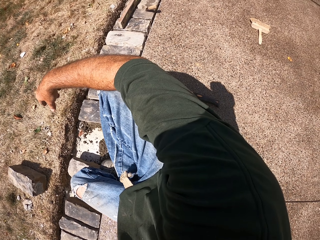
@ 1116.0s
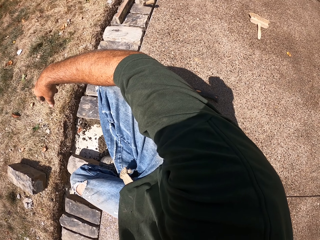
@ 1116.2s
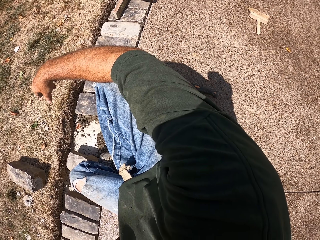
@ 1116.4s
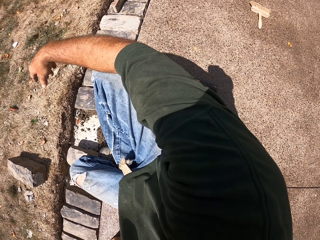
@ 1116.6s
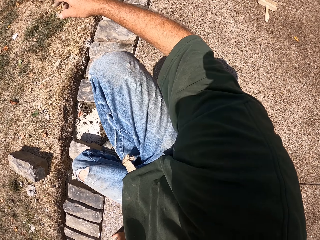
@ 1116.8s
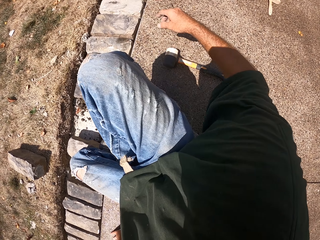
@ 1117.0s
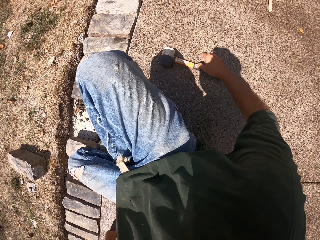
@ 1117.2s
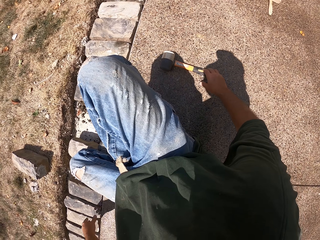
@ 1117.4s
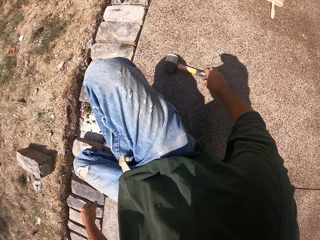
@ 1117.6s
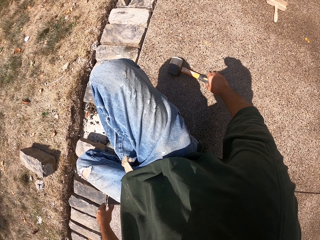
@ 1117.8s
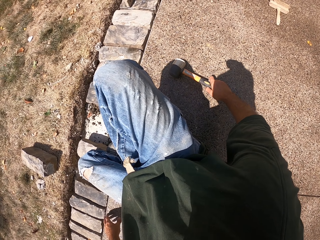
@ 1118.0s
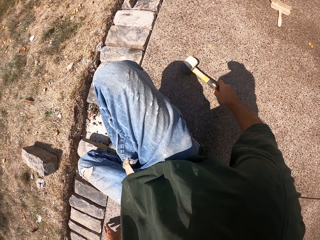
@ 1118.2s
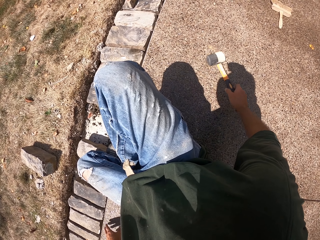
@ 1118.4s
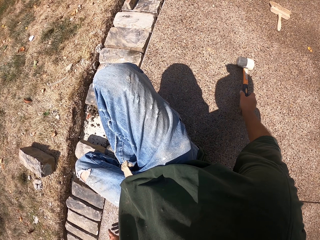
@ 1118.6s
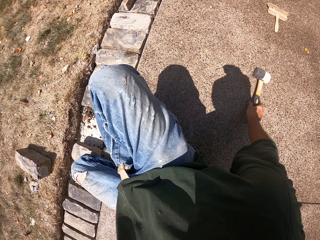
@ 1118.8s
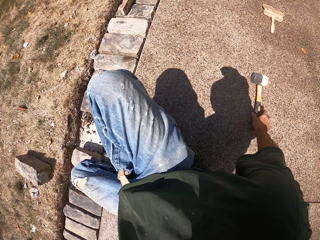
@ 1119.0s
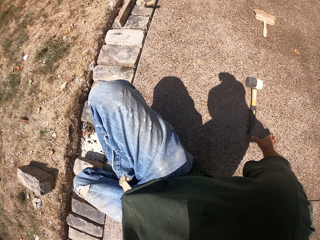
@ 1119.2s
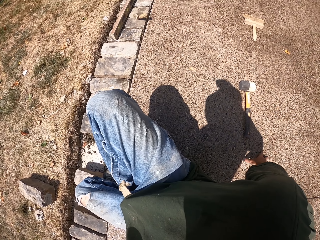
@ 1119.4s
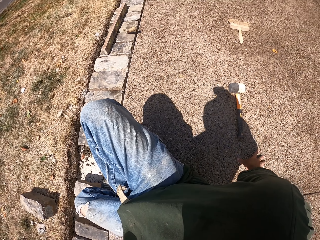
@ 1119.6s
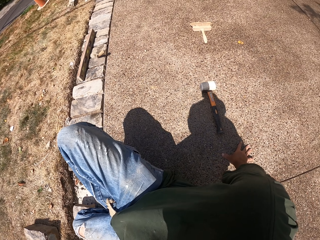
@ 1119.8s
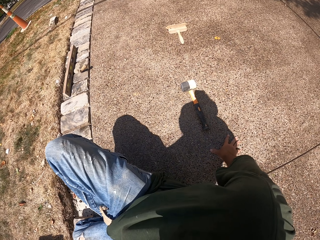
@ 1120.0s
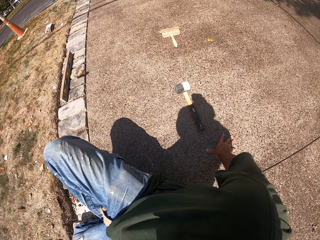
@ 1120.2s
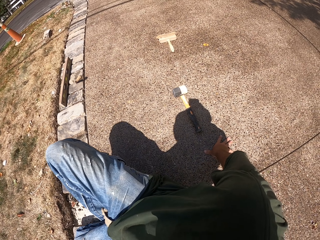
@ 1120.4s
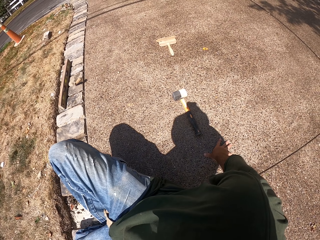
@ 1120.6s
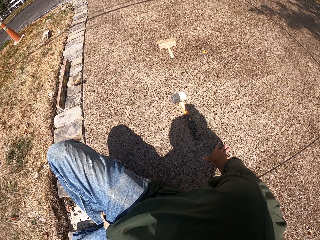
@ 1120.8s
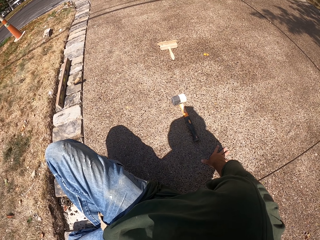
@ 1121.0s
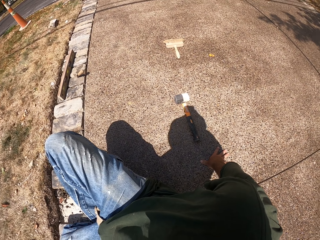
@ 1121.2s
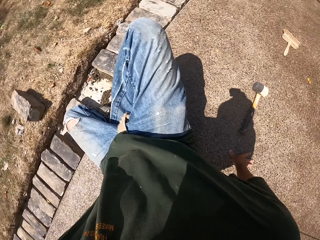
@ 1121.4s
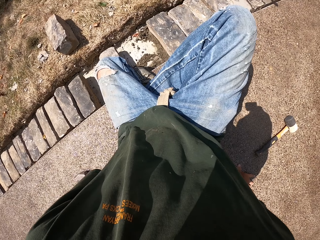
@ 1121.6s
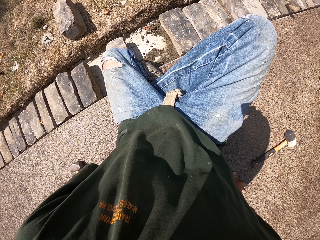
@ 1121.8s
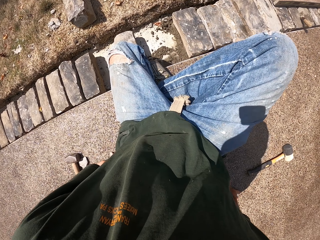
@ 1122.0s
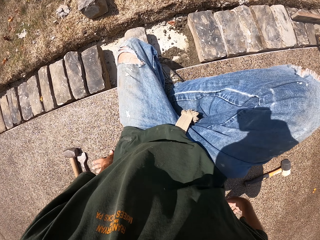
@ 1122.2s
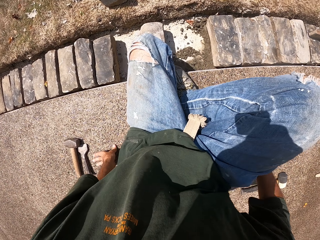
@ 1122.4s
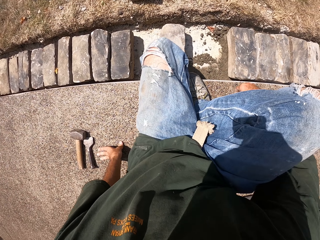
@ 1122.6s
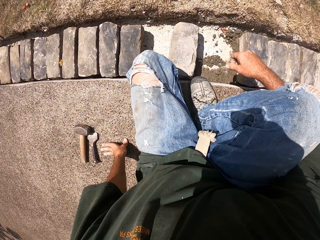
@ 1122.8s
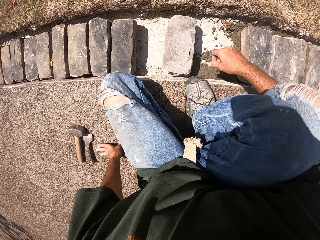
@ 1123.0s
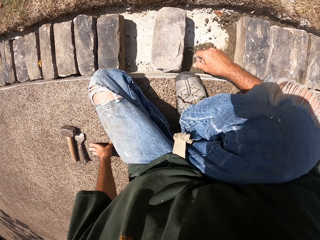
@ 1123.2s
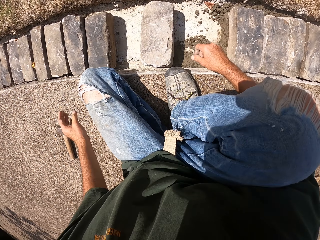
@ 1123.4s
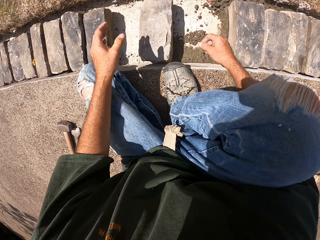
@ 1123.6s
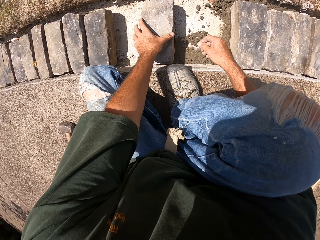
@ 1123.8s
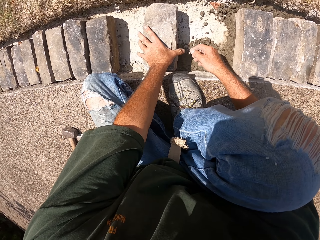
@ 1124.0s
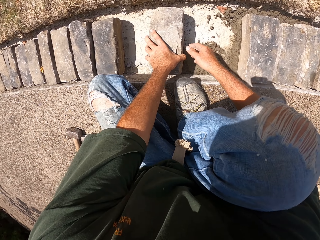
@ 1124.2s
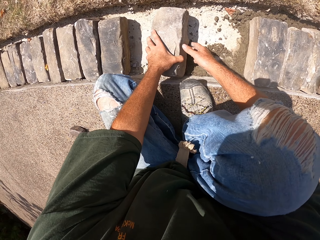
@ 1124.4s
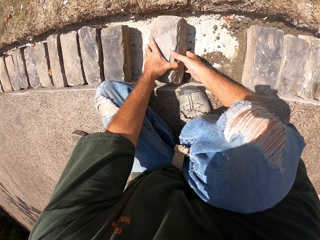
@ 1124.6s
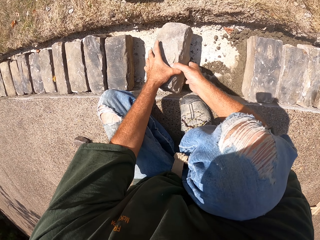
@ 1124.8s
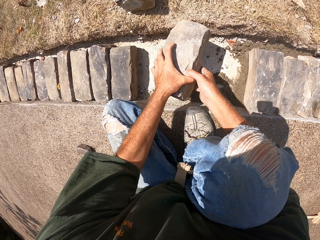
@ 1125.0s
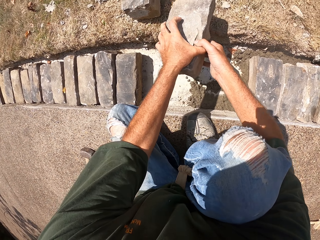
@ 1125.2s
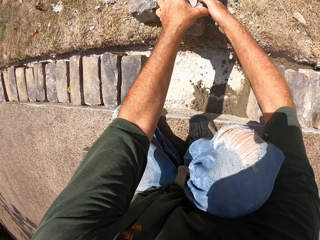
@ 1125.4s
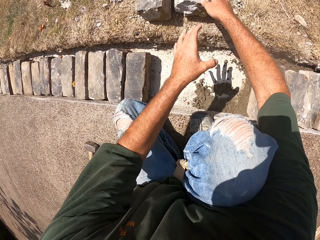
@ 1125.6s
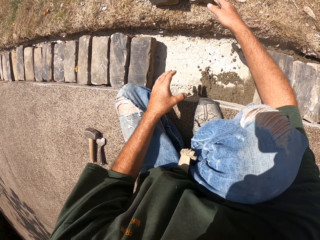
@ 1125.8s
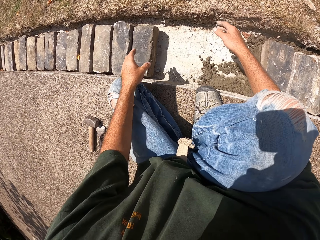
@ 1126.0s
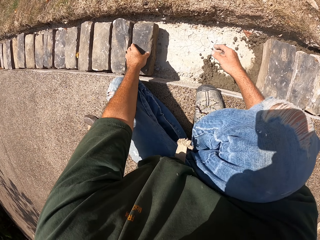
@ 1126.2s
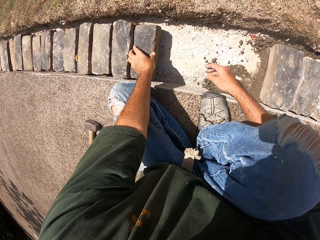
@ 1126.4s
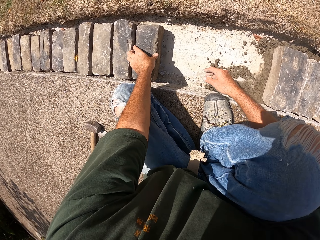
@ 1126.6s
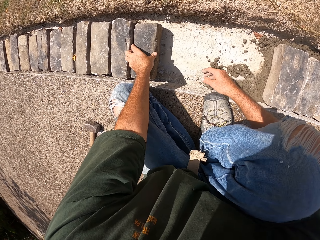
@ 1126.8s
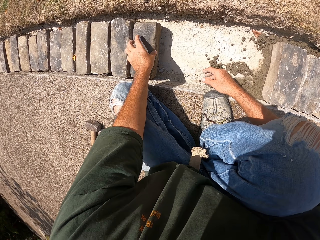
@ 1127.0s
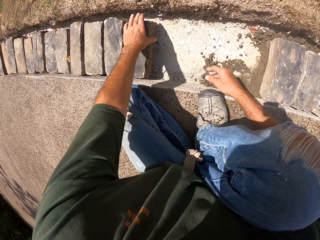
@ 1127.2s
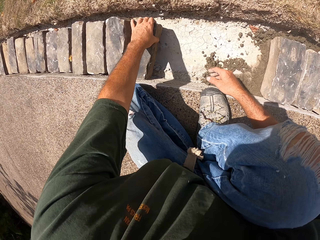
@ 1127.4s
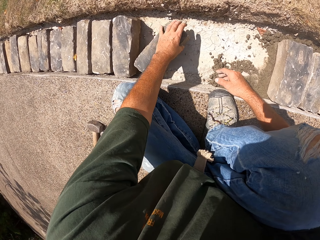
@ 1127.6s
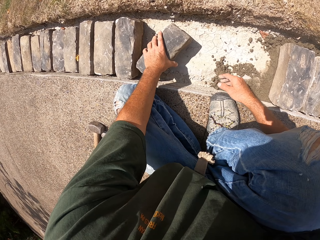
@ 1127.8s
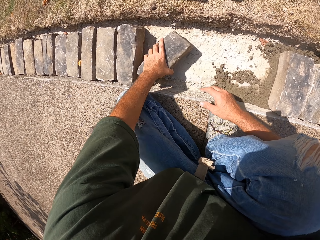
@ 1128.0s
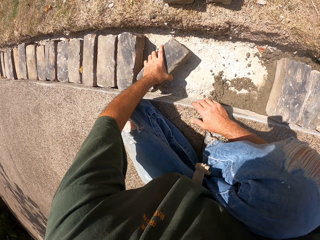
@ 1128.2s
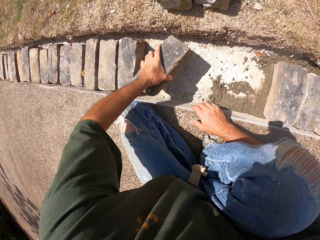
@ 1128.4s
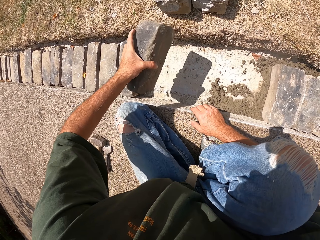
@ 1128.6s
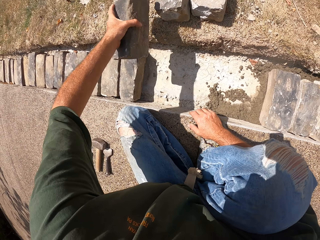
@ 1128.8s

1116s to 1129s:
The camera wearer picks up a hammer. They drop the hammer. They look around. They hold the brick. They remove stones from the furrow. They drop the brick. They hold the brick.

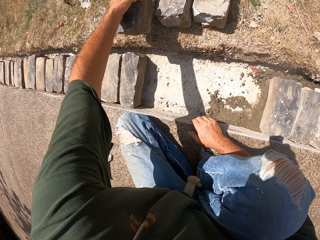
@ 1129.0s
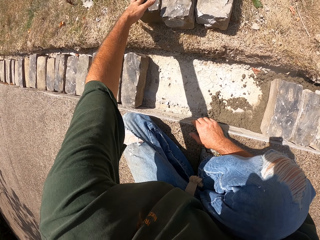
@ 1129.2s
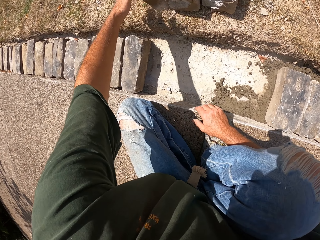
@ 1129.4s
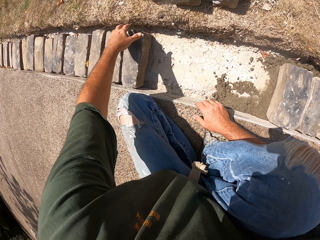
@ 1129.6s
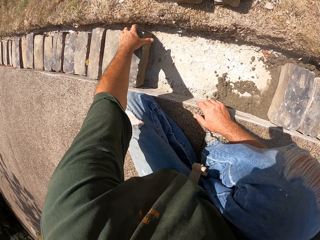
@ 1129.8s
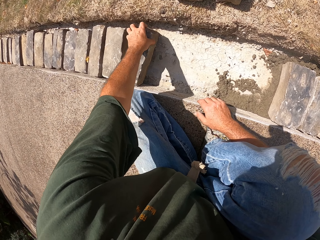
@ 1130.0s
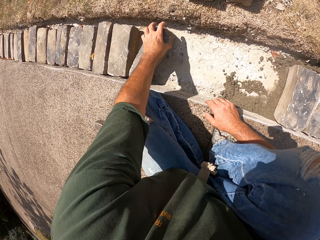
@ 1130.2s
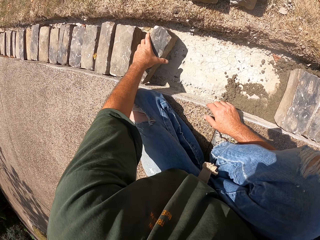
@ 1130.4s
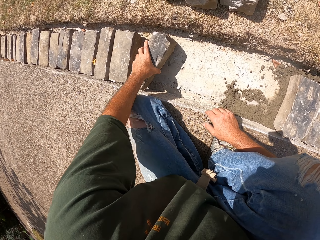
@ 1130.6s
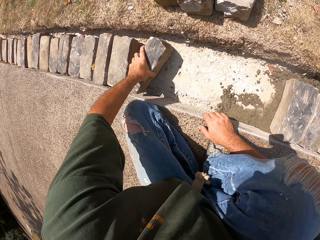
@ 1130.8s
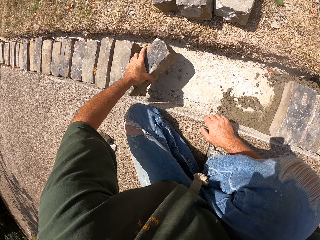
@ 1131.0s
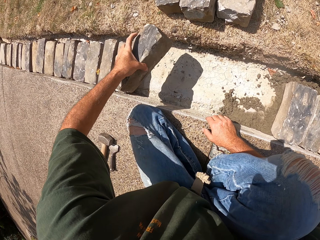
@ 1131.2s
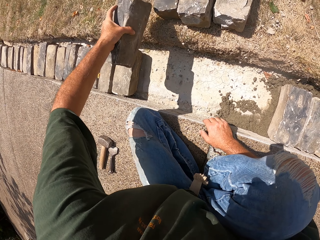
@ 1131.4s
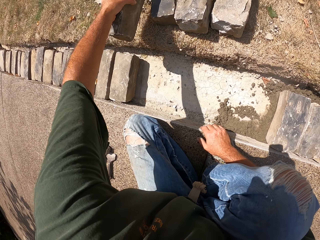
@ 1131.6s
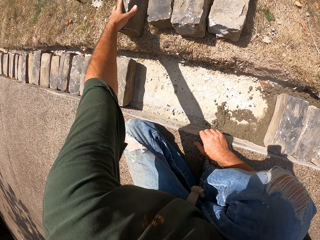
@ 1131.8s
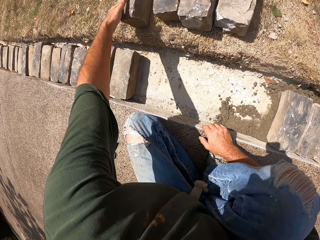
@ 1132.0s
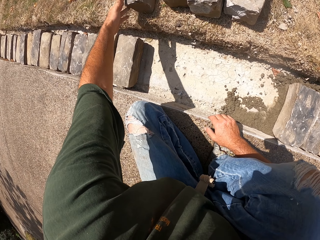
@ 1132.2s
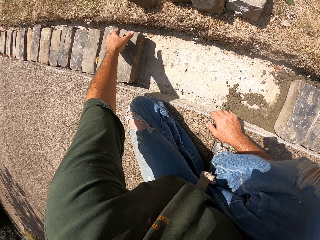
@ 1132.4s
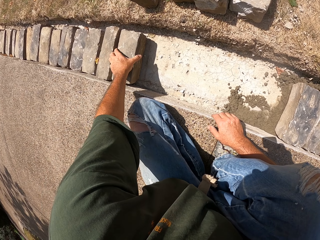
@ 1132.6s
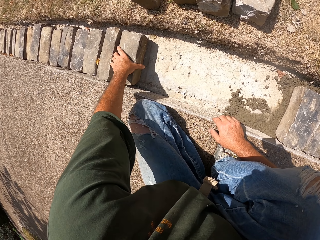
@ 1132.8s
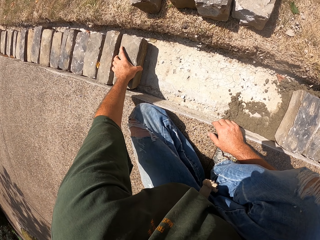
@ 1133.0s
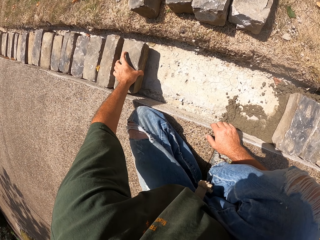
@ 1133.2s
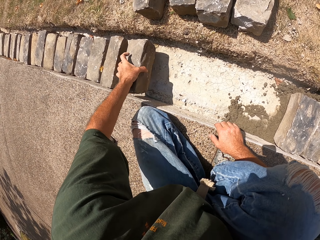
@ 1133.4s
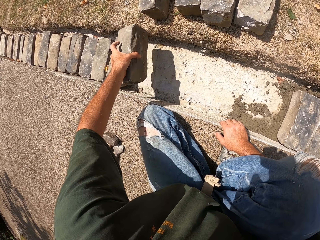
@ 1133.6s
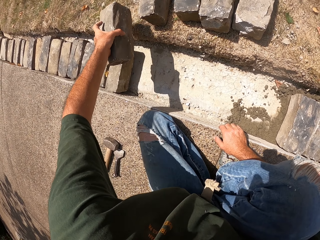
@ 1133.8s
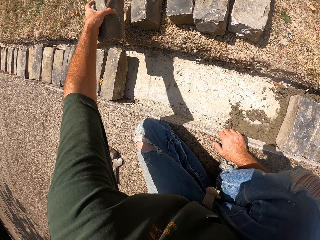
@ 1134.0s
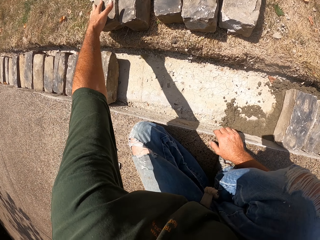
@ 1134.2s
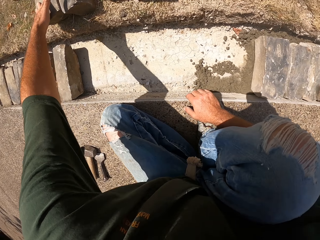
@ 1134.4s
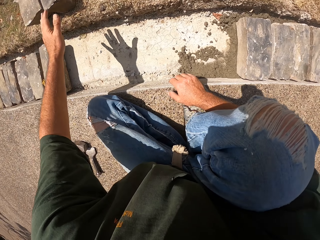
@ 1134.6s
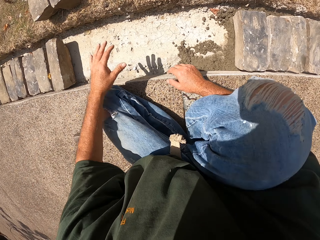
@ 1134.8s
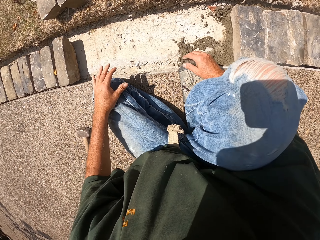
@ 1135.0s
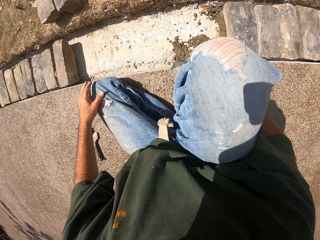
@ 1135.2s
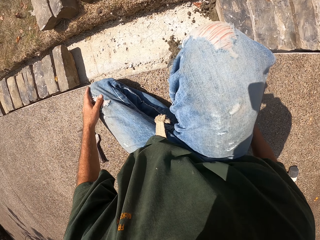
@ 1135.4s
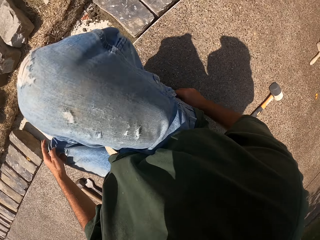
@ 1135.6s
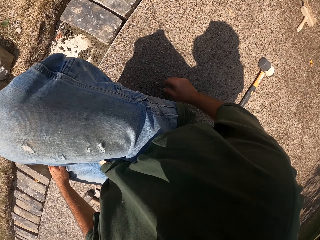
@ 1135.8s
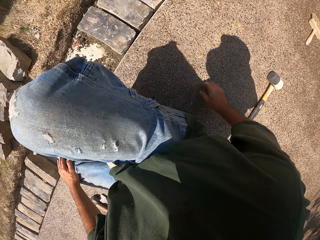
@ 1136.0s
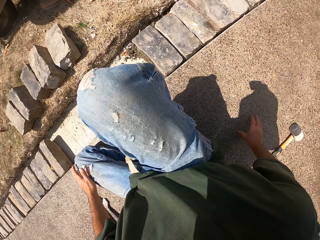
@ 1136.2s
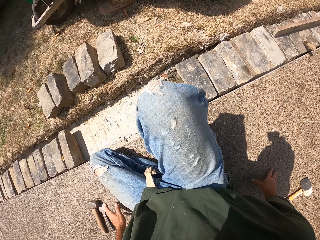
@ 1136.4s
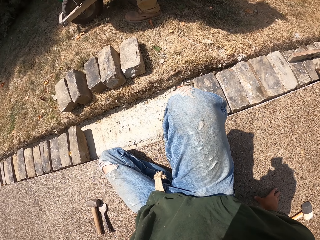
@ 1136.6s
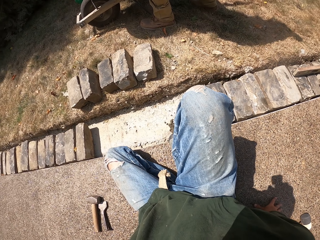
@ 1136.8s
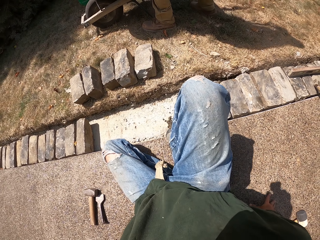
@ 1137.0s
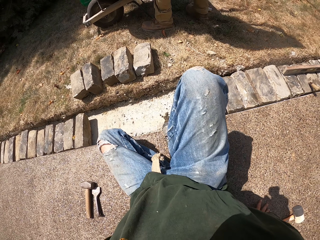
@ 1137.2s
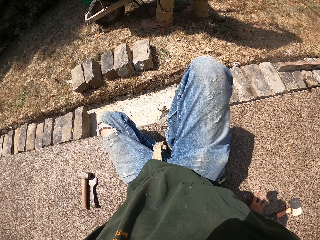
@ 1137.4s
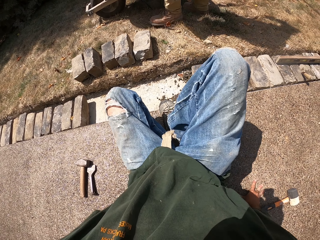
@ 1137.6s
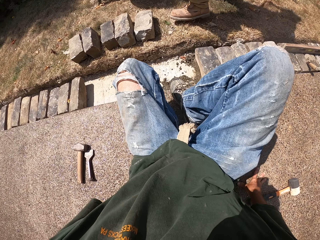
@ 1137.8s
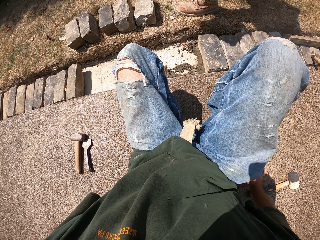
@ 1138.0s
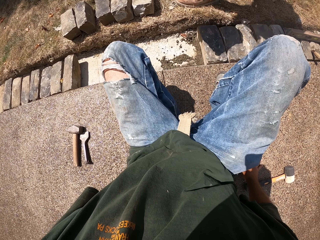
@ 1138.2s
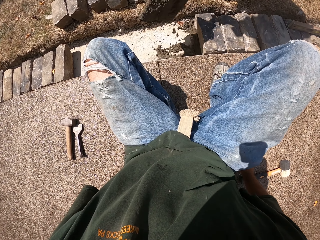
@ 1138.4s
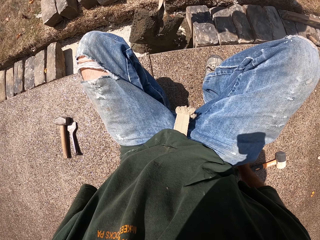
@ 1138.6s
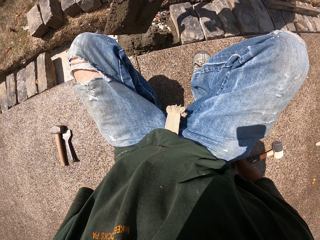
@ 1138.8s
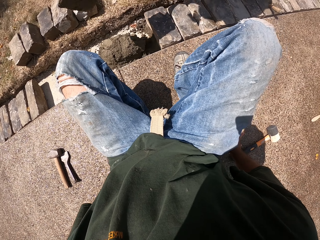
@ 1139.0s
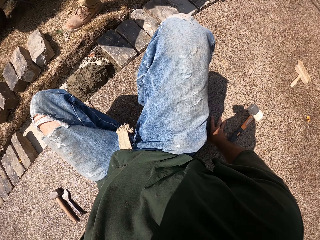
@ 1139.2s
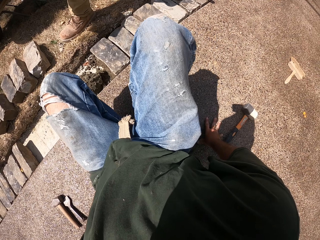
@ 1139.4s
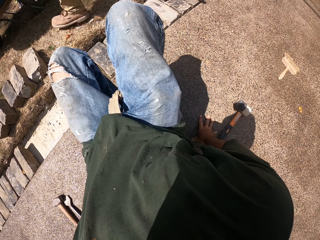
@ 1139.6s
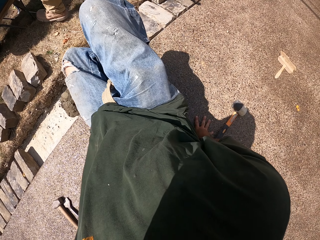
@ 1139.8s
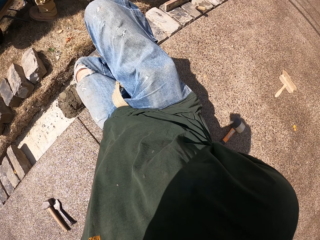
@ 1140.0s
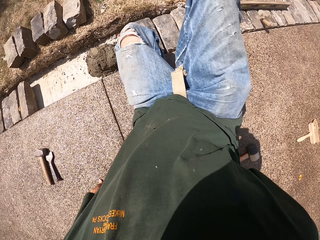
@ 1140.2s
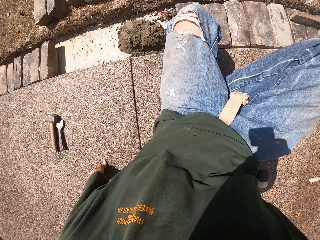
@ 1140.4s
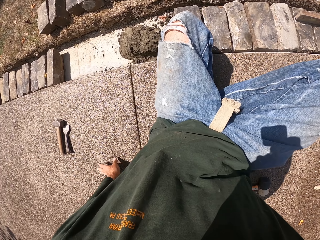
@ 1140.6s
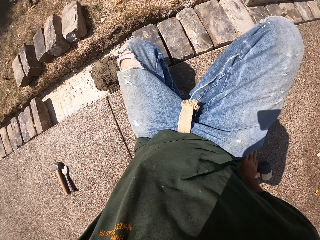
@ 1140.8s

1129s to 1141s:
The camera wearer drops the brick. They hold the brick. They drop the brick. They hold the brick. They drop the brick. A man pours mortar in the furrow.
